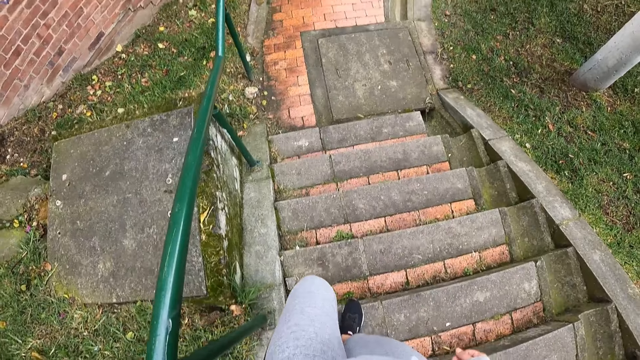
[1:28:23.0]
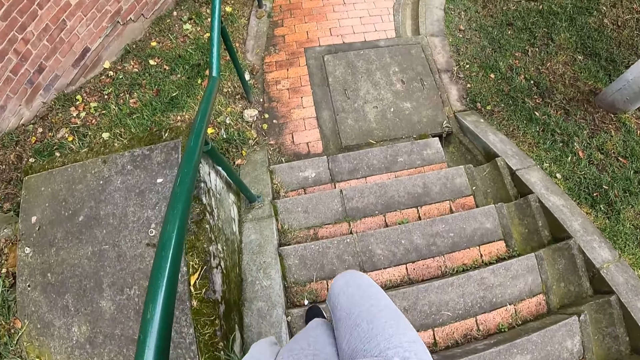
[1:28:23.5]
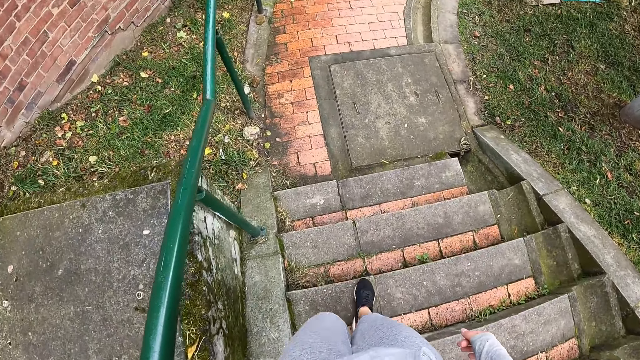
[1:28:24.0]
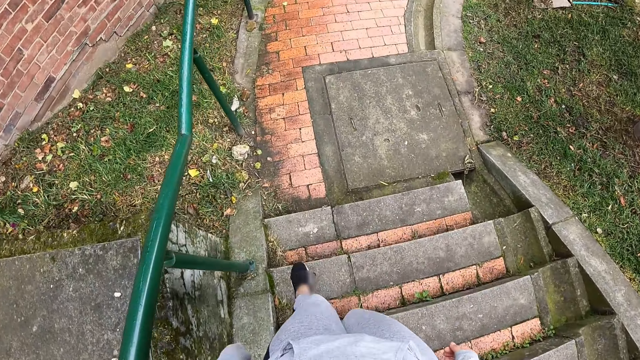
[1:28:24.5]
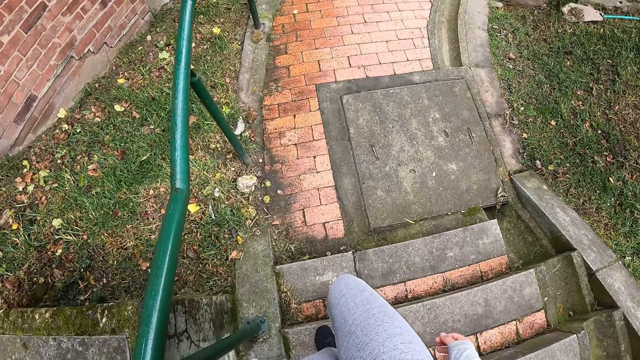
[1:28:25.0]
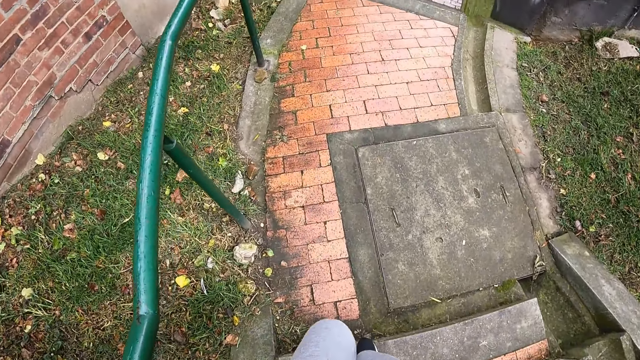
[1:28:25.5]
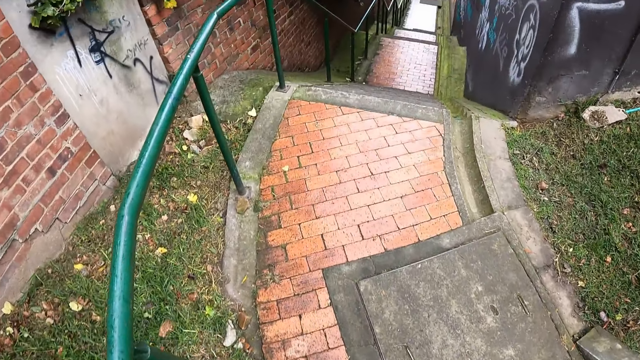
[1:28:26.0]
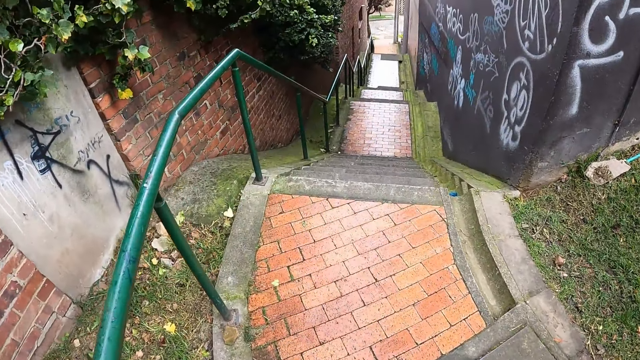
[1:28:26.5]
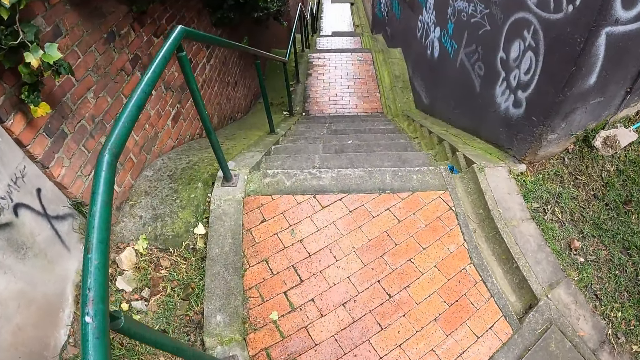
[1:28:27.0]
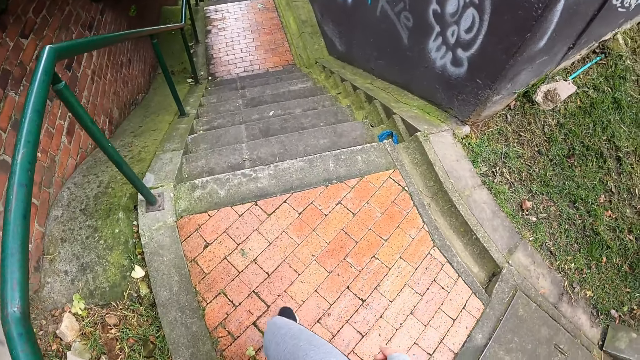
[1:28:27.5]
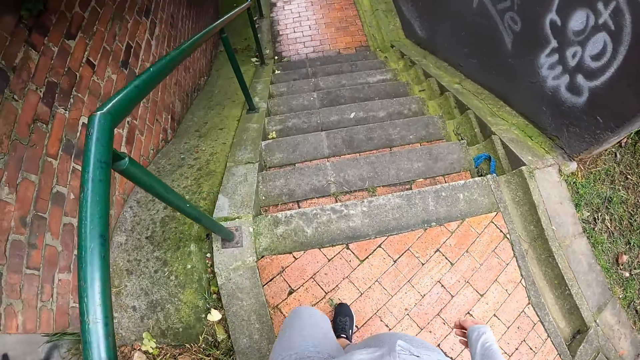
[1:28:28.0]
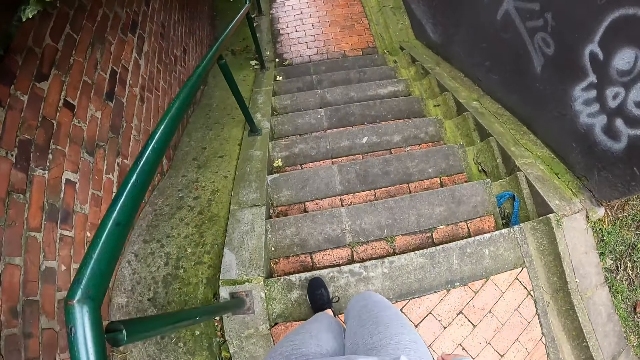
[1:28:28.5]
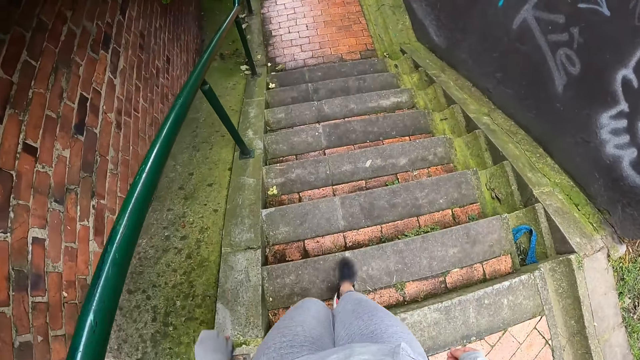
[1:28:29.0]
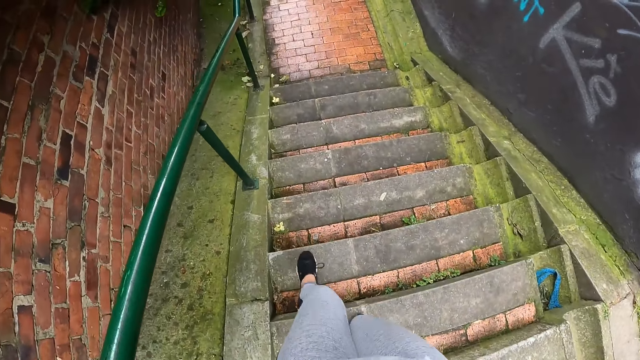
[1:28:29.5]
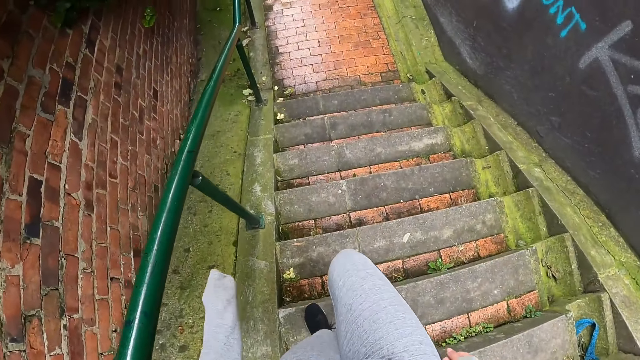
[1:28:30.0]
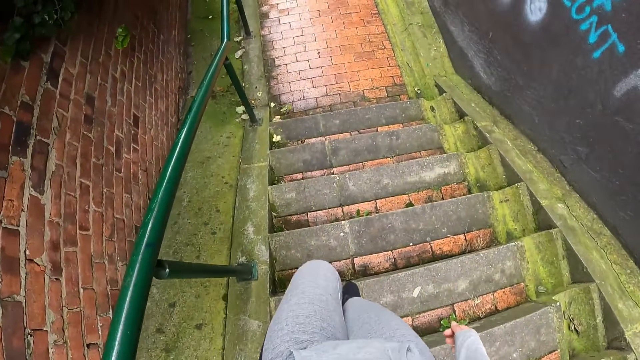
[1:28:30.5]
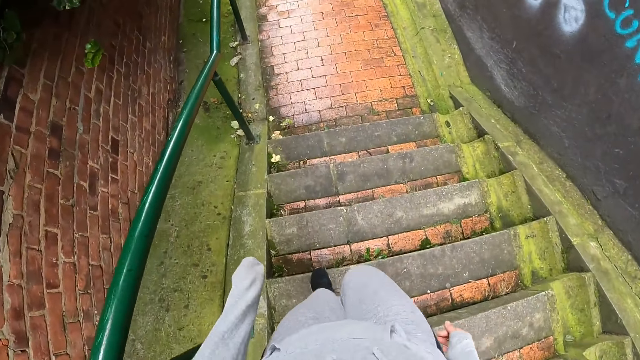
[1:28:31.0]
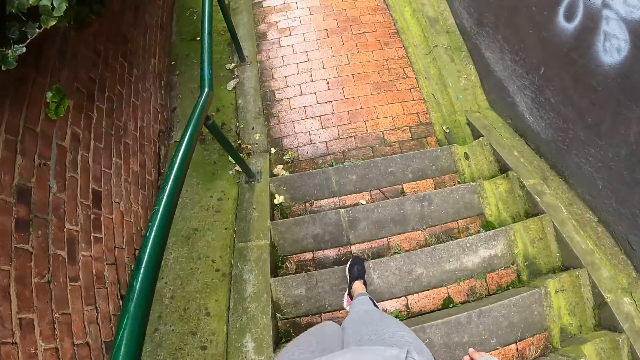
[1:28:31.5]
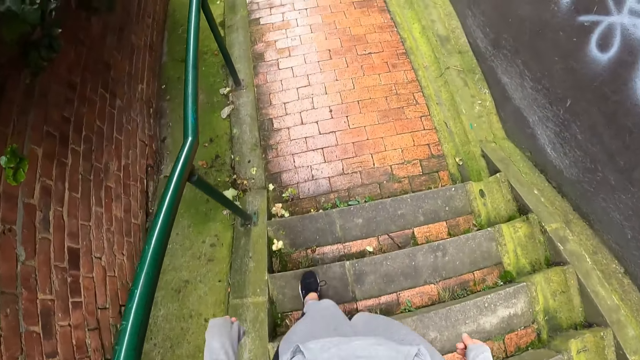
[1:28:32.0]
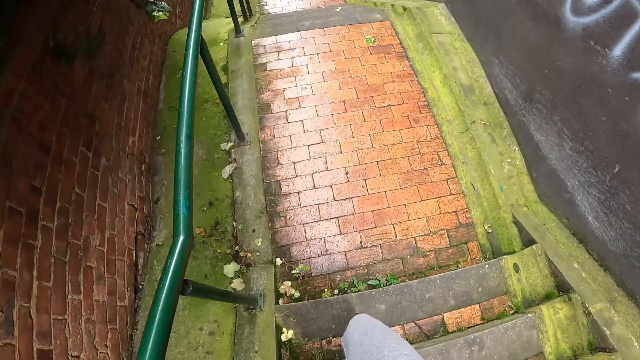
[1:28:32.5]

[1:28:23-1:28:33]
The camera wearer looks in front. They walk down the stairs.

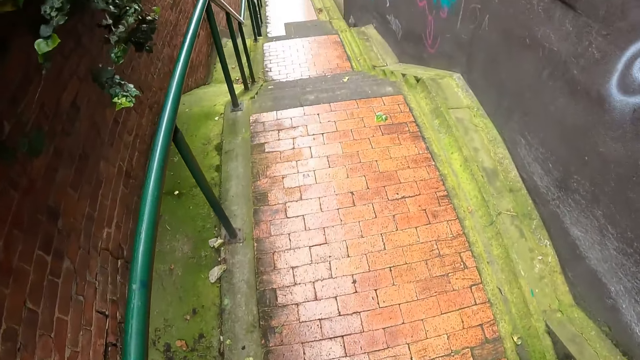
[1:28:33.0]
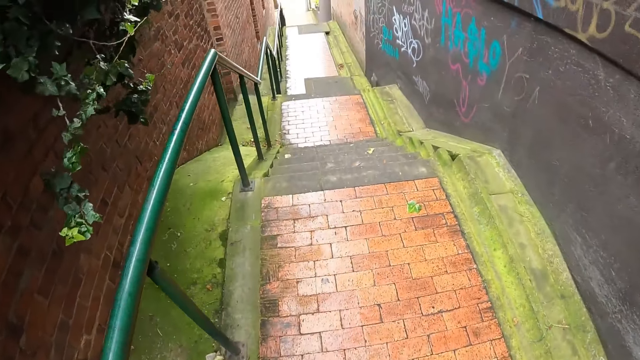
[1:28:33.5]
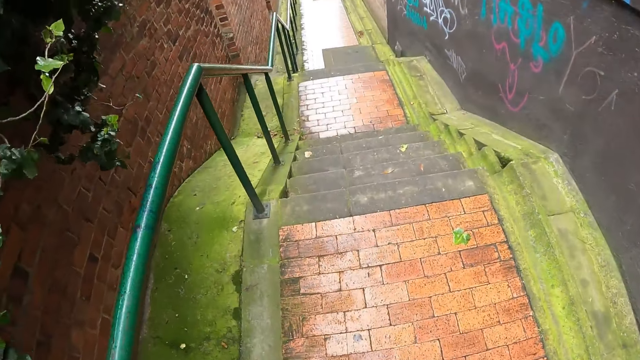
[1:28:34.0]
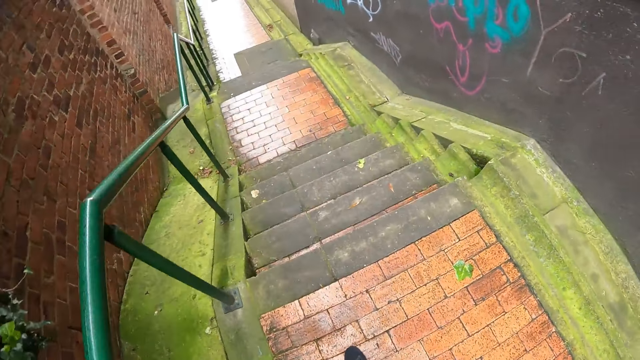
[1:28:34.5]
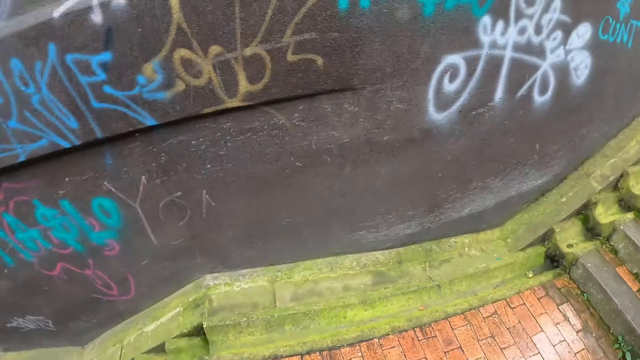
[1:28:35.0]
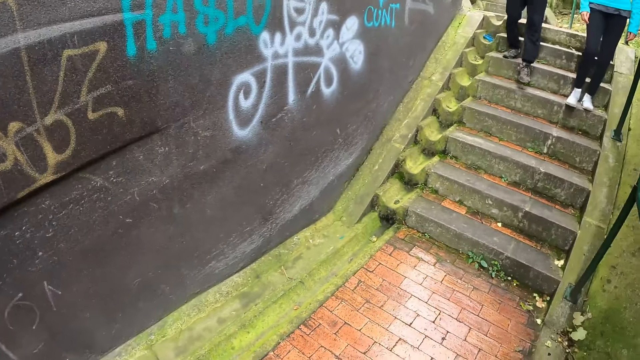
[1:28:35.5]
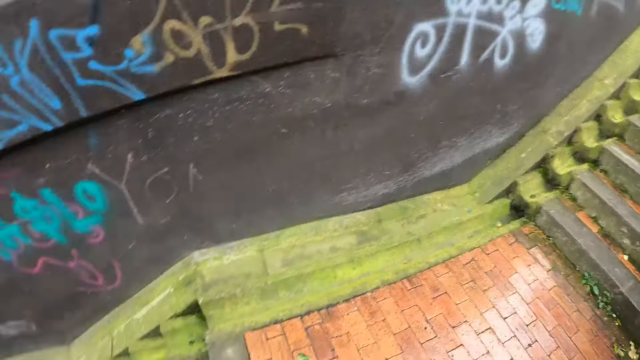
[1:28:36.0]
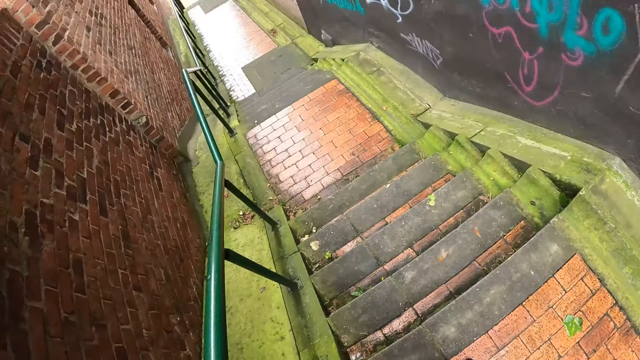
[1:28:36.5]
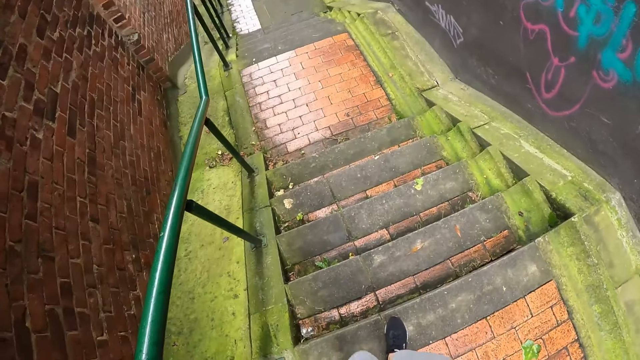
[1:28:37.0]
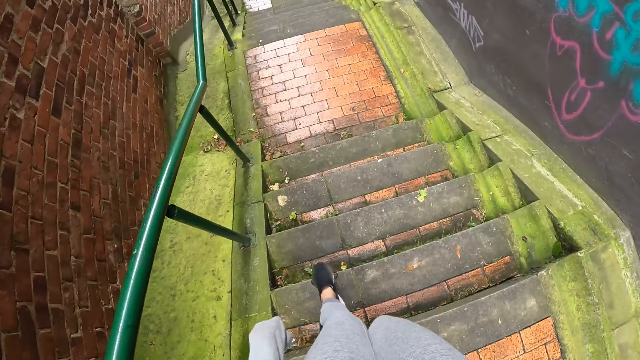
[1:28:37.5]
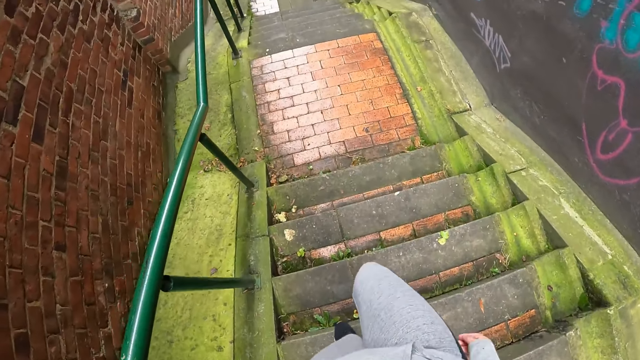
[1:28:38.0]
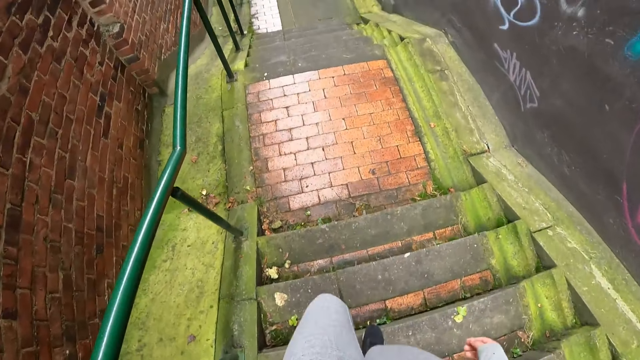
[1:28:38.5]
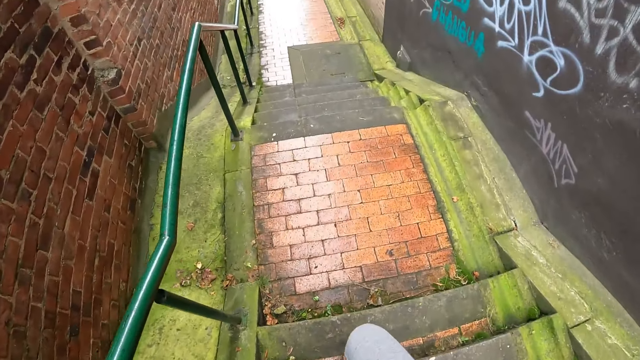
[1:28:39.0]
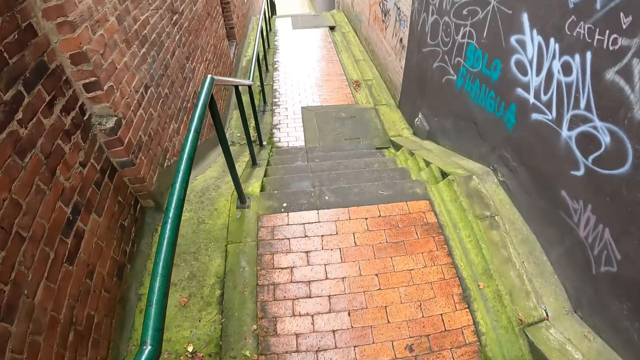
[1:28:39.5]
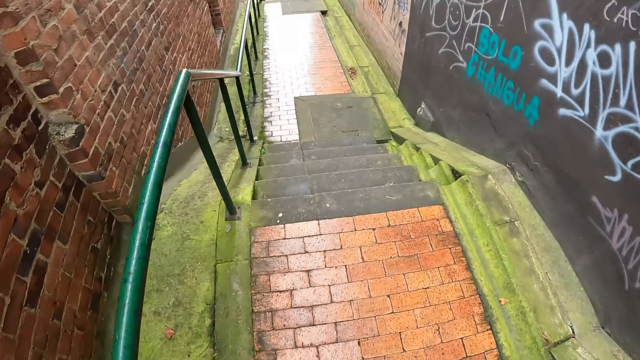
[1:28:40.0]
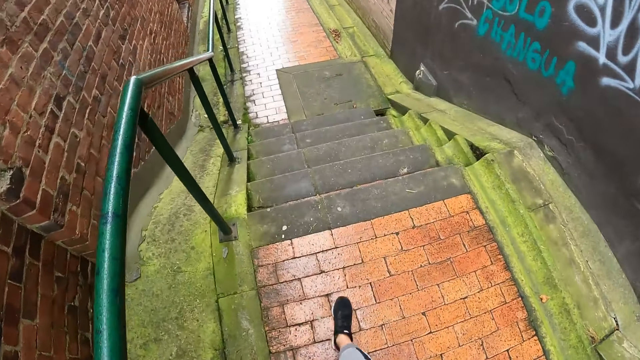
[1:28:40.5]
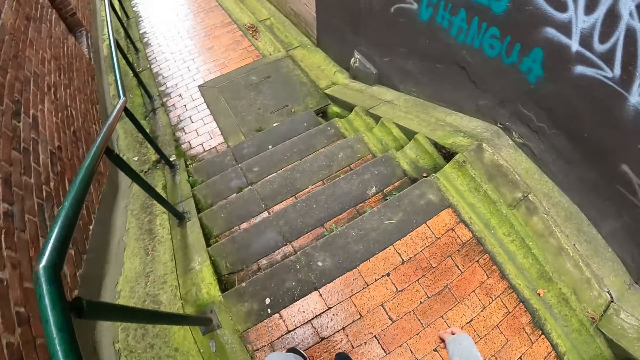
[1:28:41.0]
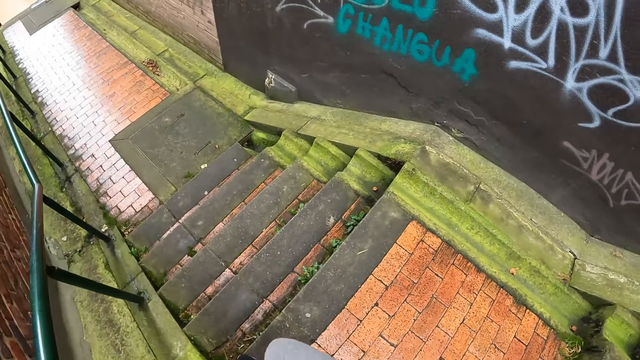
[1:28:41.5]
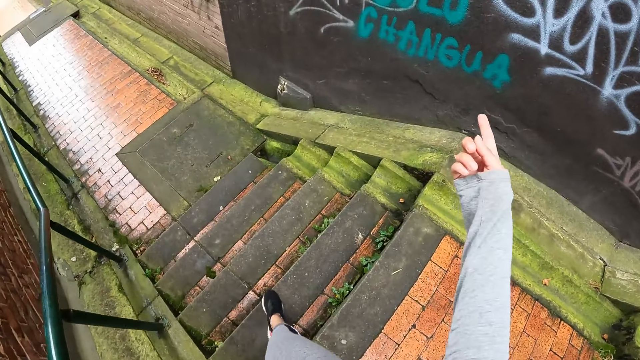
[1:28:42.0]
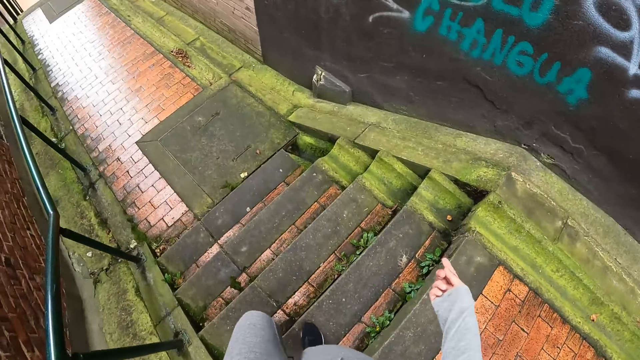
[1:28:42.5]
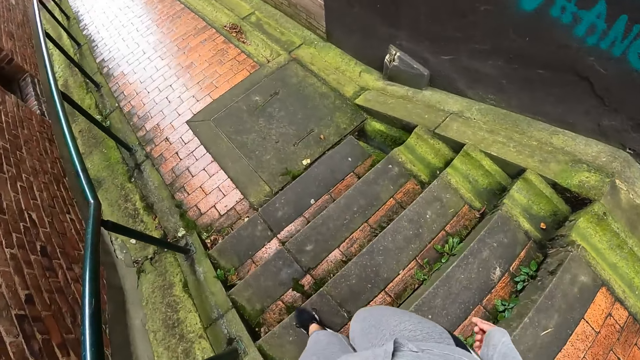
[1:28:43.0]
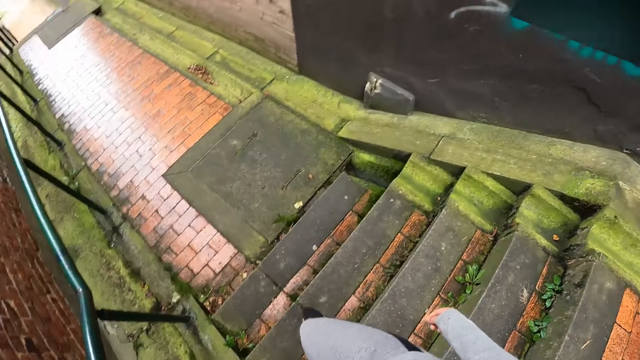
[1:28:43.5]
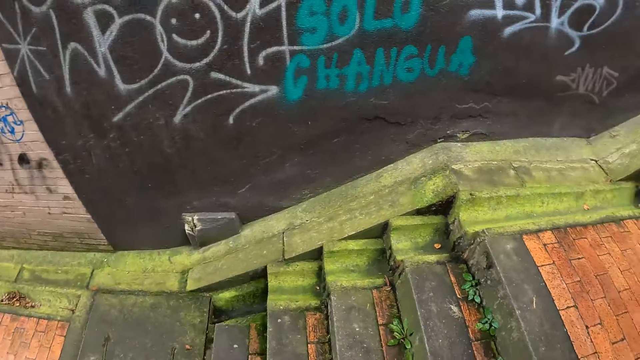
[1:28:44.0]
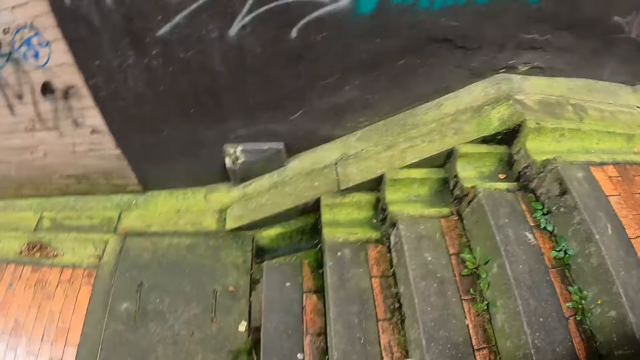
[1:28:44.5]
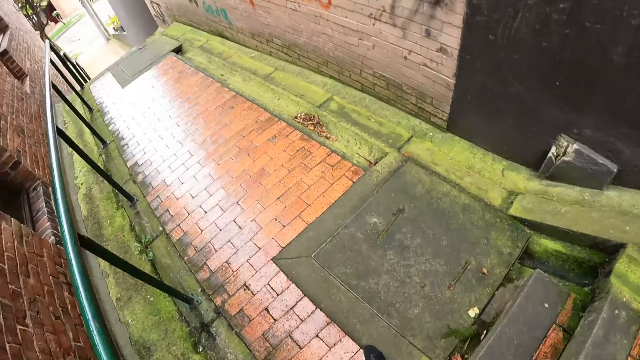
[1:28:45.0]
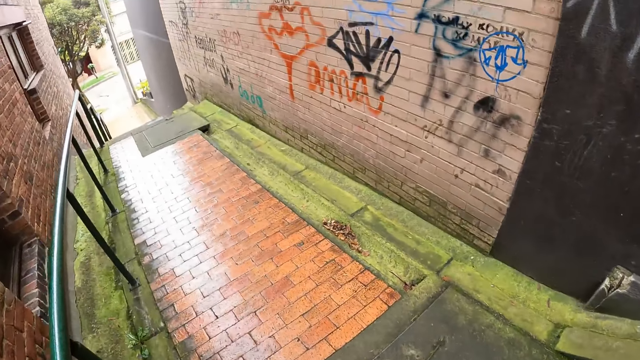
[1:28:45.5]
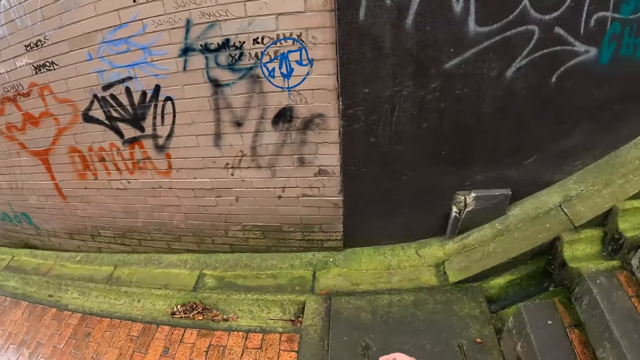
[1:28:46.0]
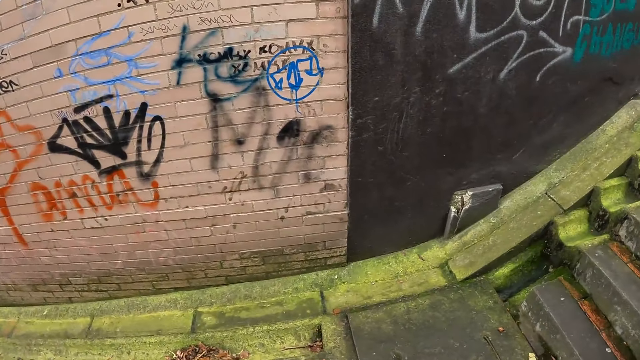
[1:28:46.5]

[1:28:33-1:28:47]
A woman walks down the stepped pathway. The camera wearer looks back. She looks in front. She walks down the stairs. She looks in front. She points to a wall with her right hand. She looks sideways. She looks in front. She looks sideways.
